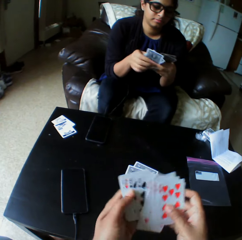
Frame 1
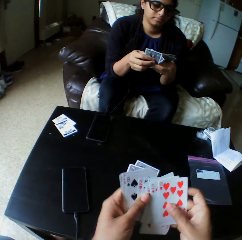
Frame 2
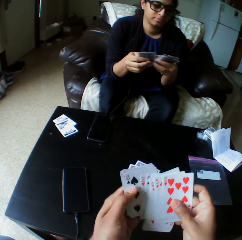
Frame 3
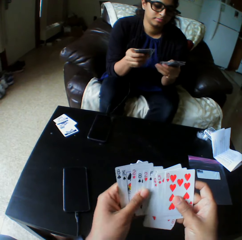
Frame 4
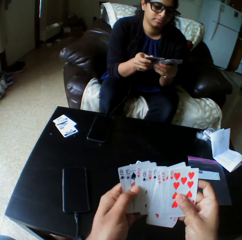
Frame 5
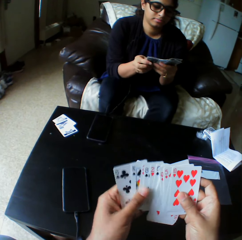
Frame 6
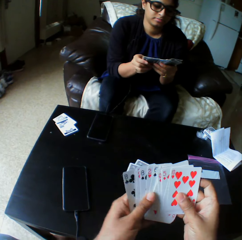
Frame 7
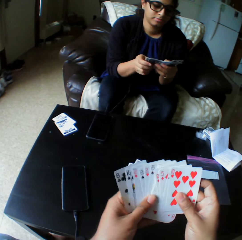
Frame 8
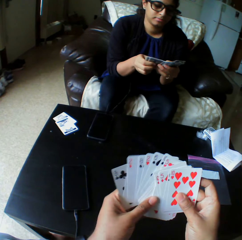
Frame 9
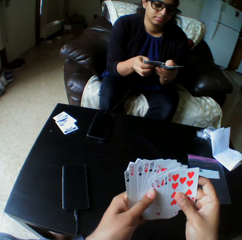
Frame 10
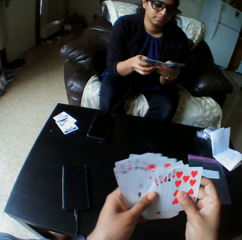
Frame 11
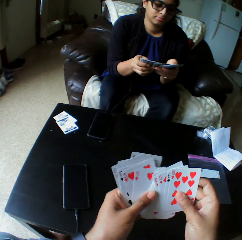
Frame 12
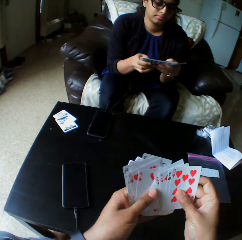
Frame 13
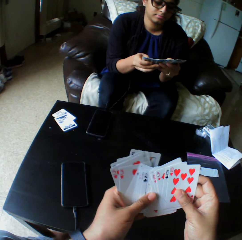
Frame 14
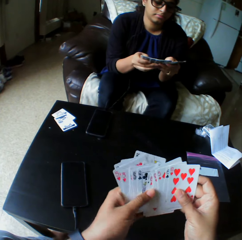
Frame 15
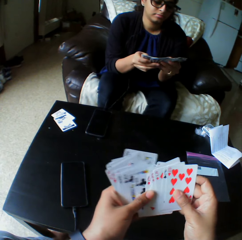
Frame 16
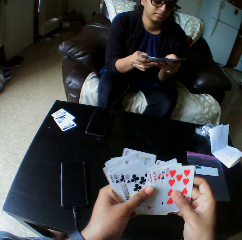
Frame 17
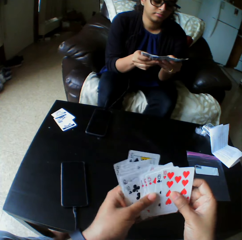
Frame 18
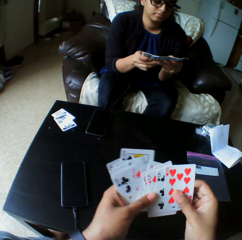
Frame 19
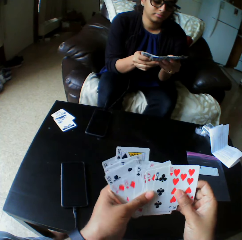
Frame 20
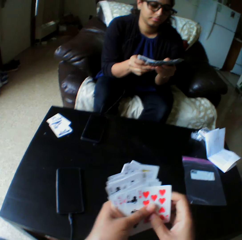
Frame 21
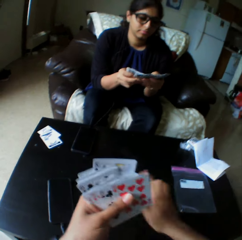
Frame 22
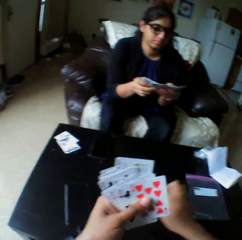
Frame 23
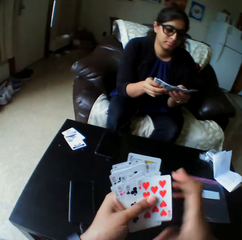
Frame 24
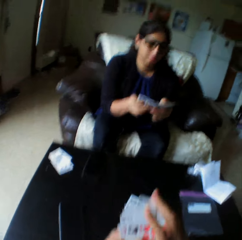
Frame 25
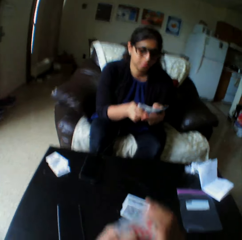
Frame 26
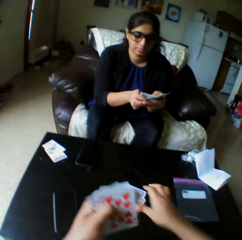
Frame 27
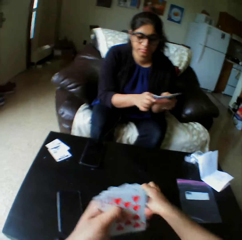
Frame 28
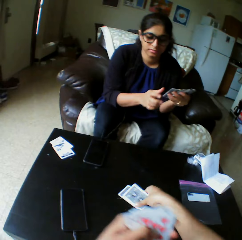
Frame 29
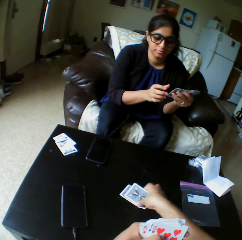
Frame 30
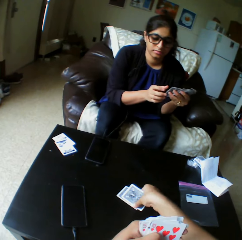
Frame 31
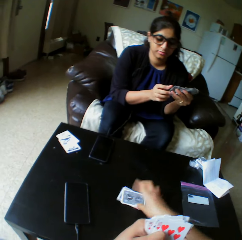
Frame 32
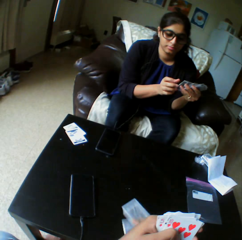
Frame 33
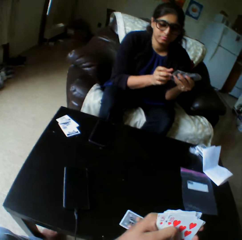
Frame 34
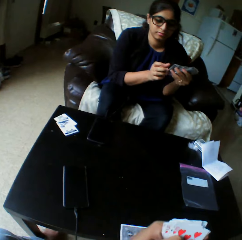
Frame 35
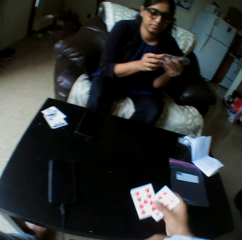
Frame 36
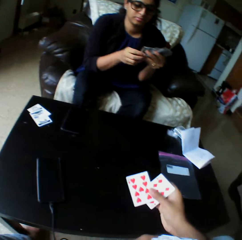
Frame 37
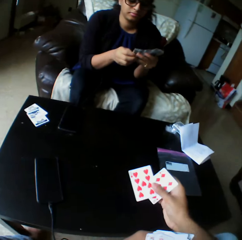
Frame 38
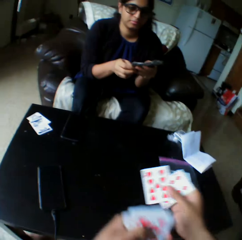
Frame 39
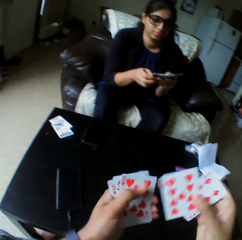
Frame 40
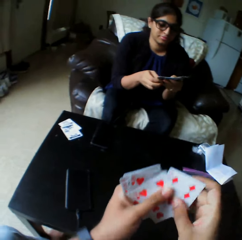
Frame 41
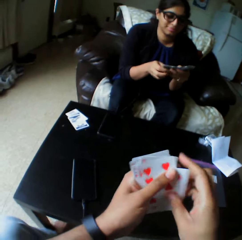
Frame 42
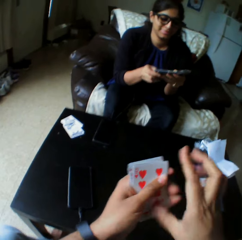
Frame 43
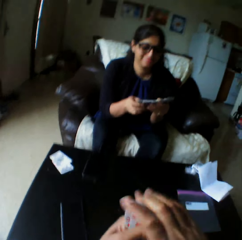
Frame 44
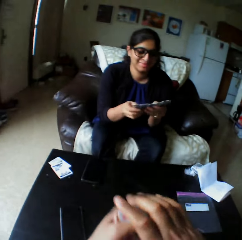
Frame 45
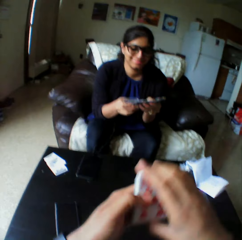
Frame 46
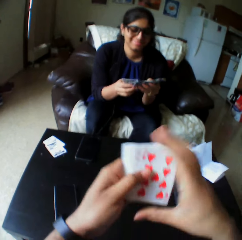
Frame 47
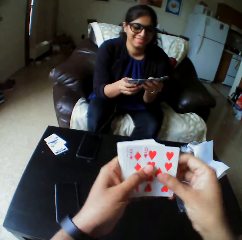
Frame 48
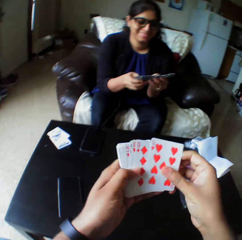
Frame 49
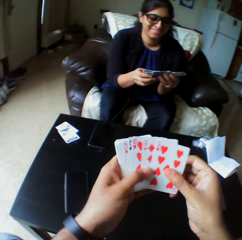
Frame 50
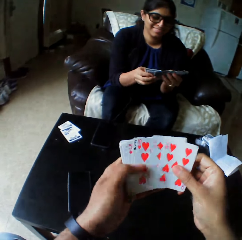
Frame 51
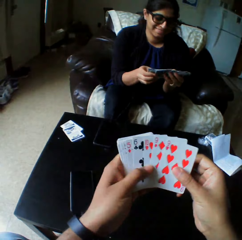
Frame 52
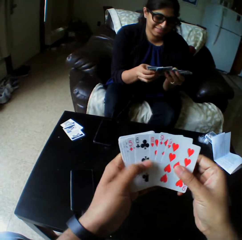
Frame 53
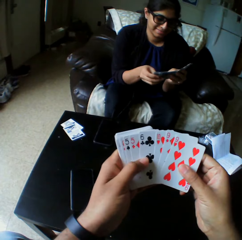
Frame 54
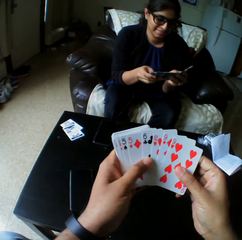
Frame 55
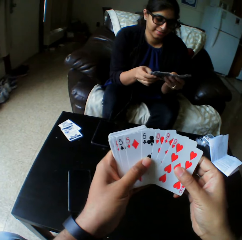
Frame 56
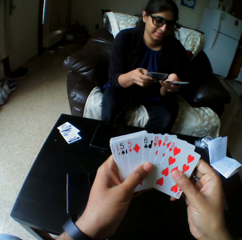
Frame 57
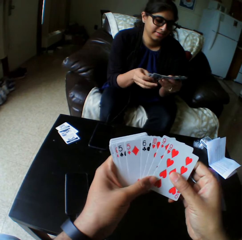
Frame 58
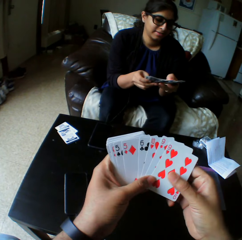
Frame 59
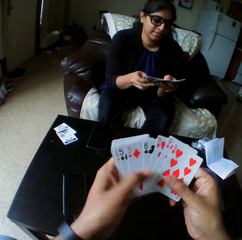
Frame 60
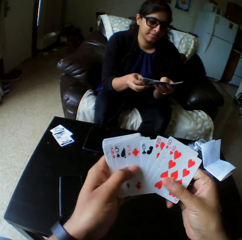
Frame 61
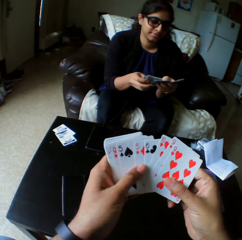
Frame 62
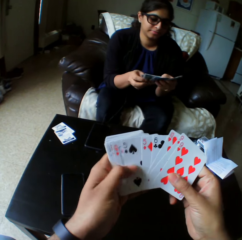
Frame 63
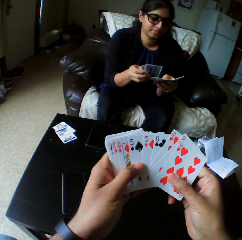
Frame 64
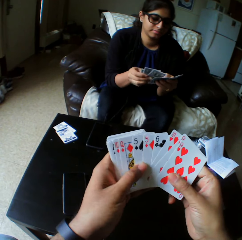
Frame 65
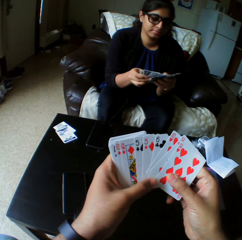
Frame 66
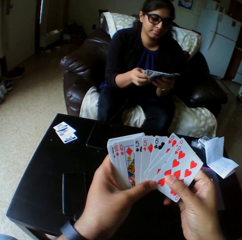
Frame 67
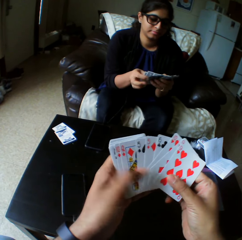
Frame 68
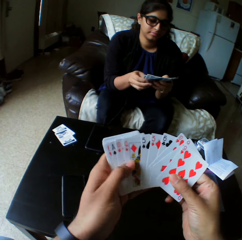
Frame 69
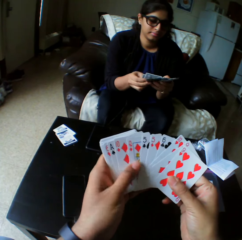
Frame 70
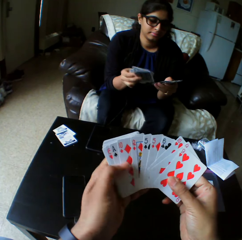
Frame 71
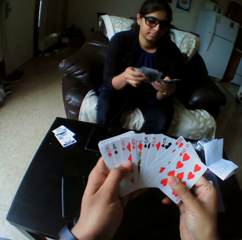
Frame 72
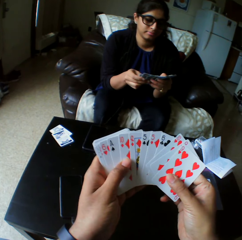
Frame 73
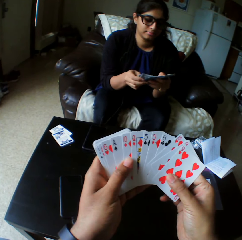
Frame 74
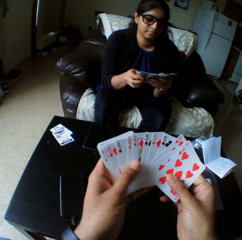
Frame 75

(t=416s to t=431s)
A lady selects the play cards. The lady shuffles the cards with both hands. The camera wearer pushes a card with their right hand. They pick up cards with their right hand. They look at the play cards. They laugh. They shuffle the cards with both hands. They select the play cards.

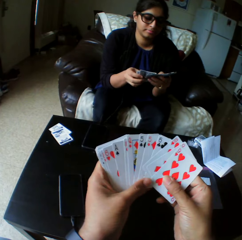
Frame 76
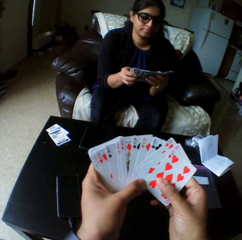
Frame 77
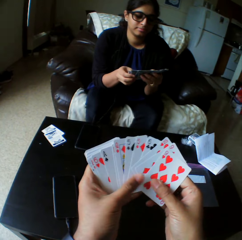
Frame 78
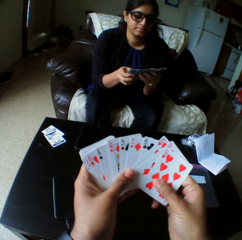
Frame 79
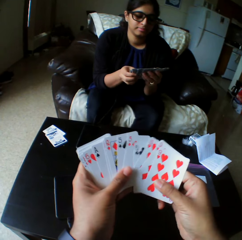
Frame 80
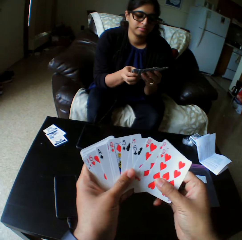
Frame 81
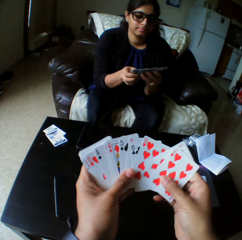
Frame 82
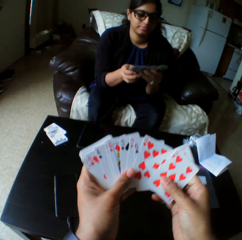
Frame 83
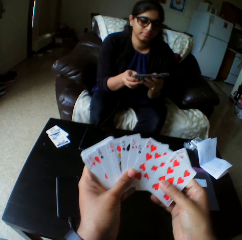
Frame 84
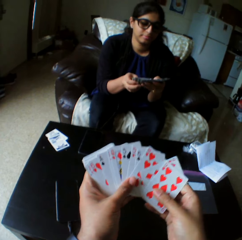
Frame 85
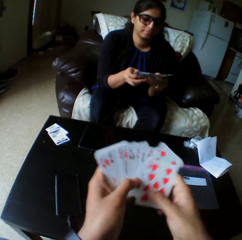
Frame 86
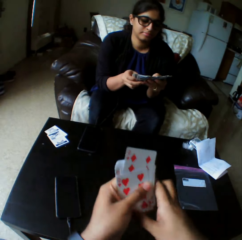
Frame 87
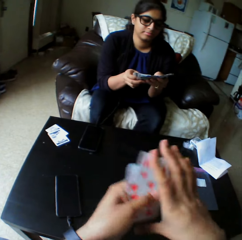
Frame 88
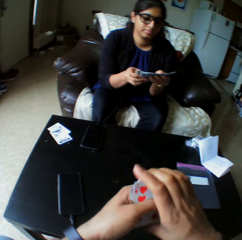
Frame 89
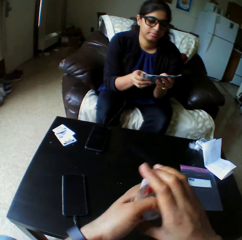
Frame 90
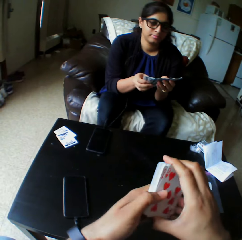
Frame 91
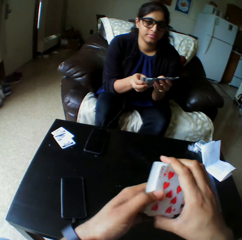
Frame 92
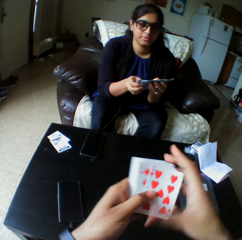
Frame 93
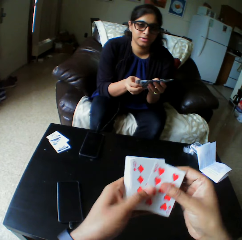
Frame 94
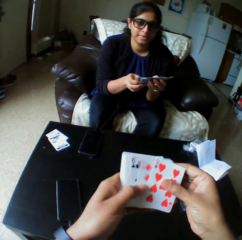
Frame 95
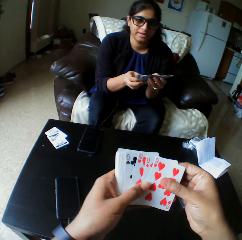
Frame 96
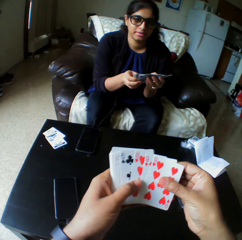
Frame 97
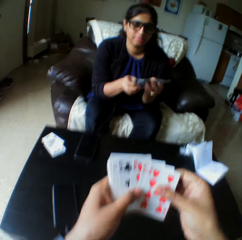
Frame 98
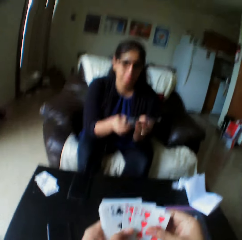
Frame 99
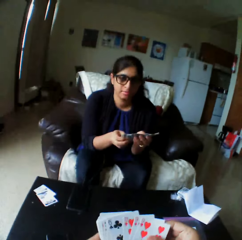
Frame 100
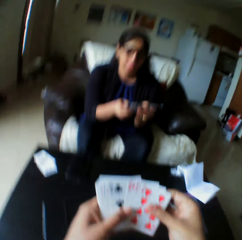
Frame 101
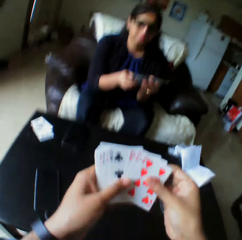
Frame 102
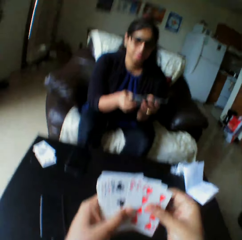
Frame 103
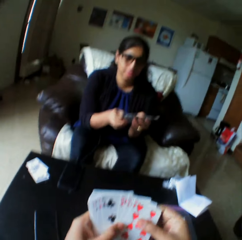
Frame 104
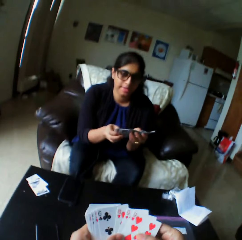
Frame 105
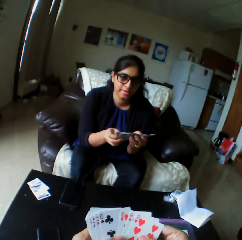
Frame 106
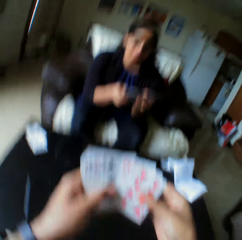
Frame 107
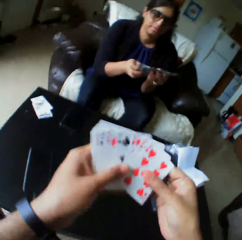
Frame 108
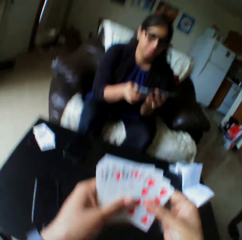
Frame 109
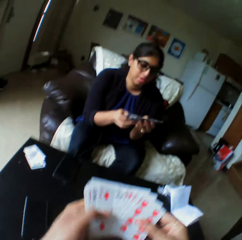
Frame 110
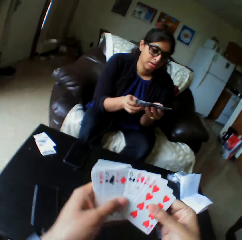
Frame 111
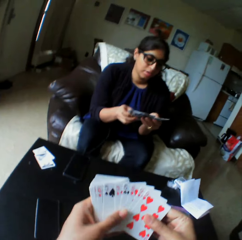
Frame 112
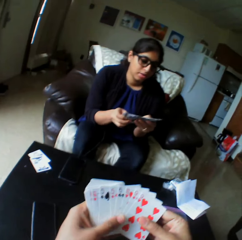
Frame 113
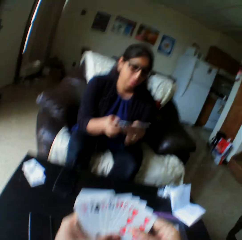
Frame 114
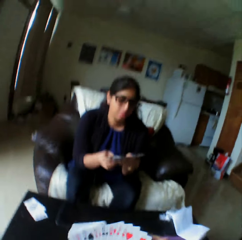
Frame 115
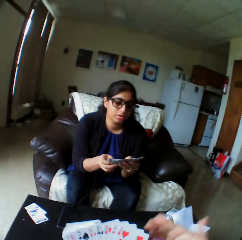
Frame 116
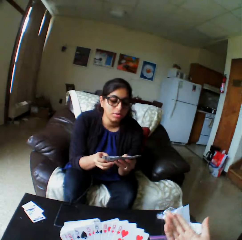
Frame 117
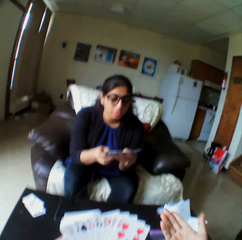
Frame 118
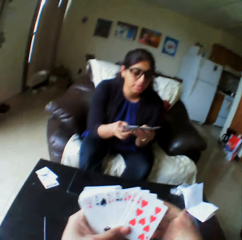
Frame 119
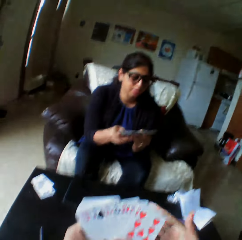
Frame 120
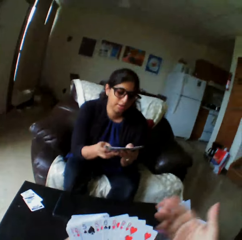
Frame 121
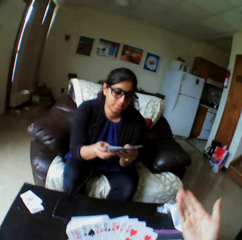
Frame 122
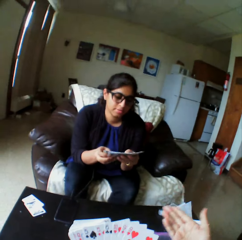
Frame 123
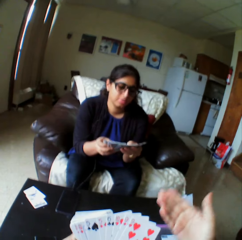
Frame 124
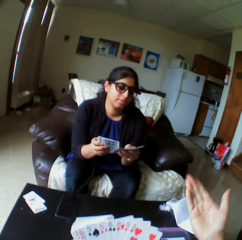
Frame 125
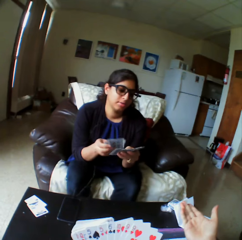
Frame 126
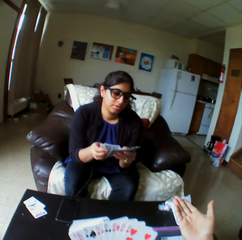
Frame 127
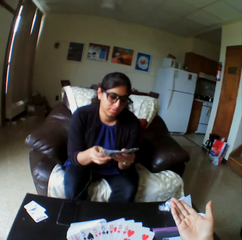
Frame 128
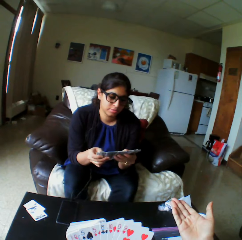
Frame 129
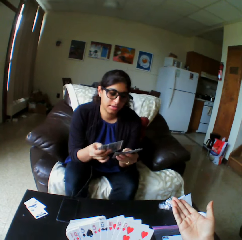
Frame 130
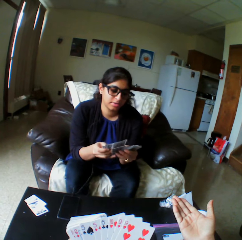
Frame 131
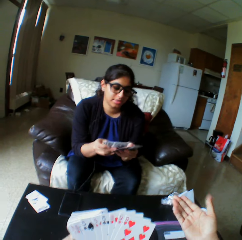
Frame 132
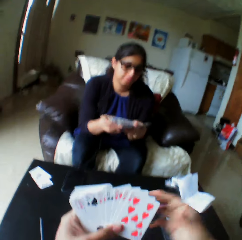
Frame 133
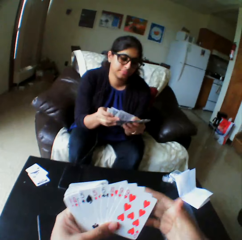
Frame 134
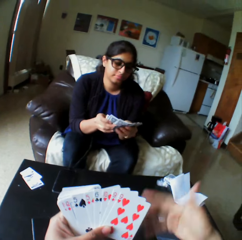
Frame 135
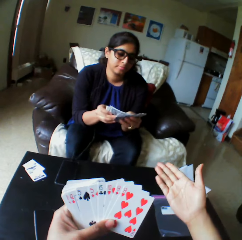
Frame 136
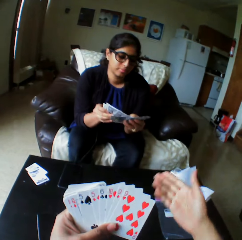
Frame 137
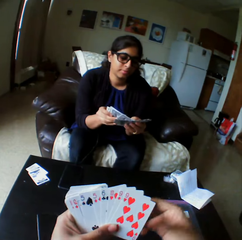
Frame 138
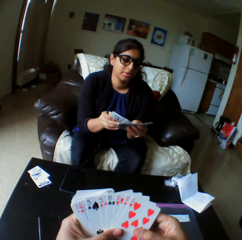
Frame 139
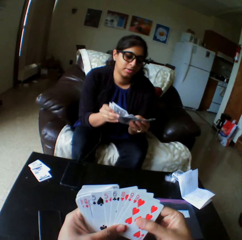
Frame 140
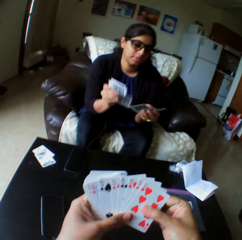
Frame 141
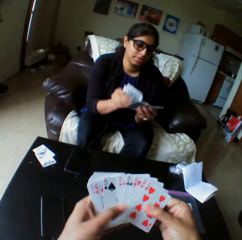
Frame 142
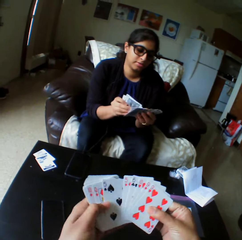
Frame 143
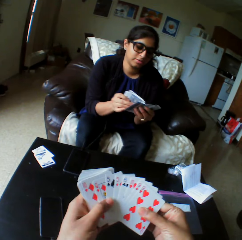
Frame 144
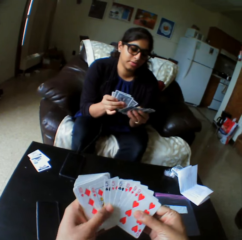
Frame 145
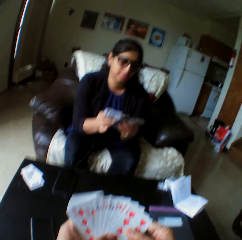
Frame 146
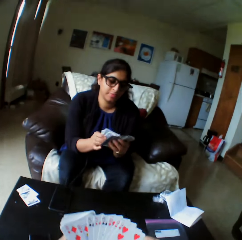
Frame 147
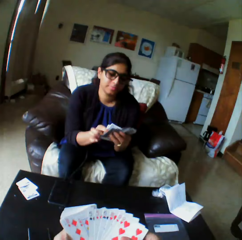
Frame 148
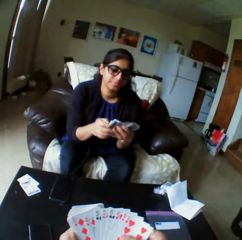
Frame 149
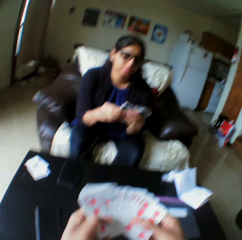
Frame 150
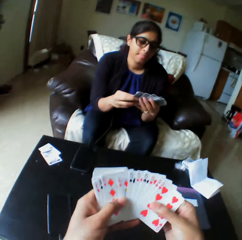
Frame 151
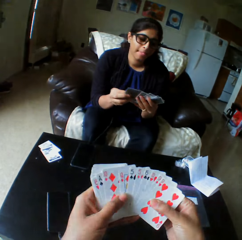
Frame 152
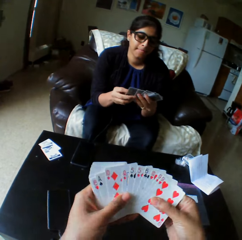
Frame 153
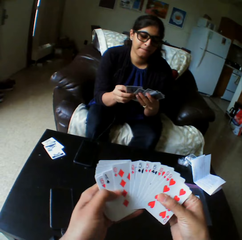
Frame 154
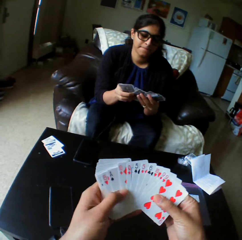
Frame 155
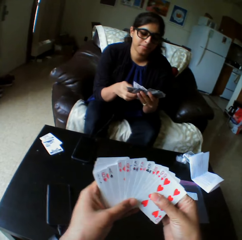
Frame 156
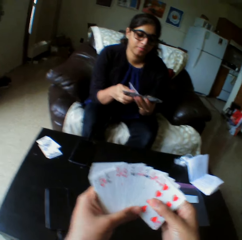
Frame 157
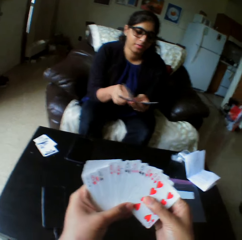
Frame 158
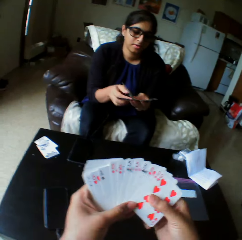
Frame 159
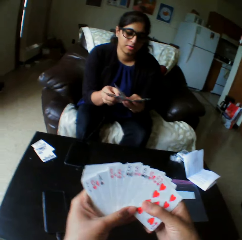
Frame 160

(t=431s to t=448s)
The camera wearer arranges the play cards. He selects the play cards. He moves his hand. He selects the play cards.
